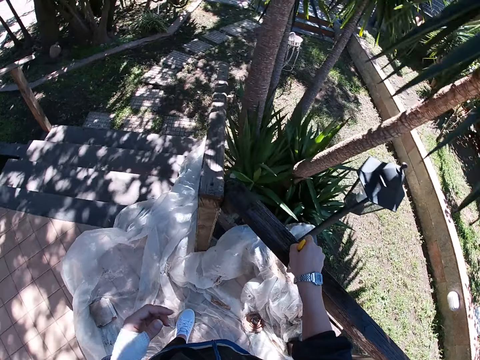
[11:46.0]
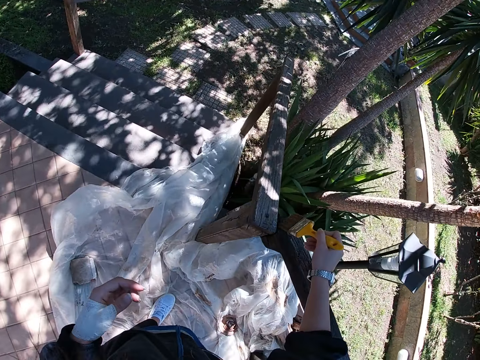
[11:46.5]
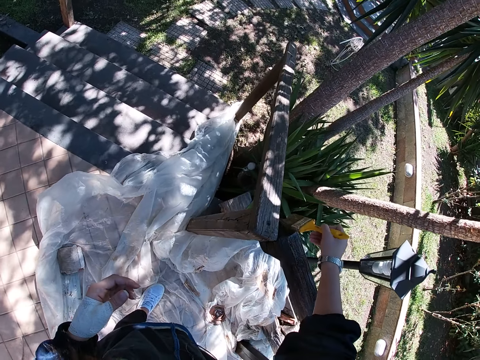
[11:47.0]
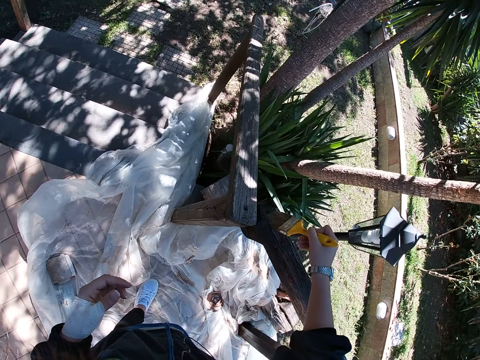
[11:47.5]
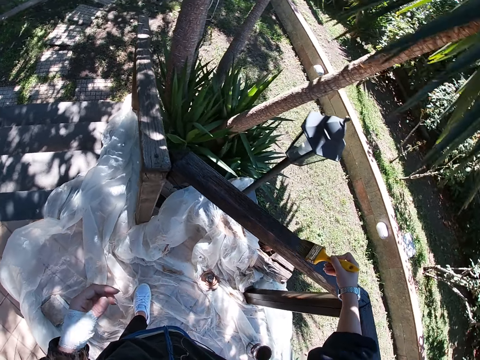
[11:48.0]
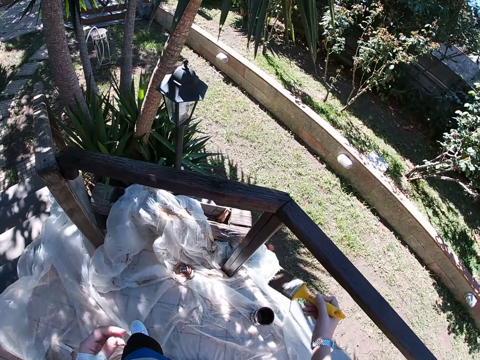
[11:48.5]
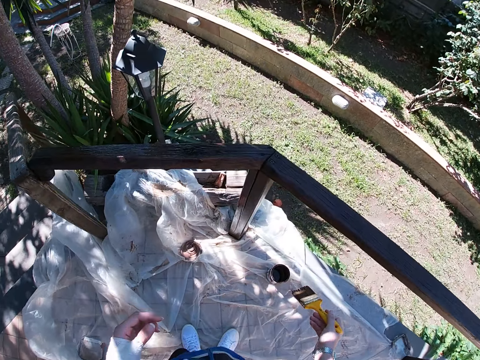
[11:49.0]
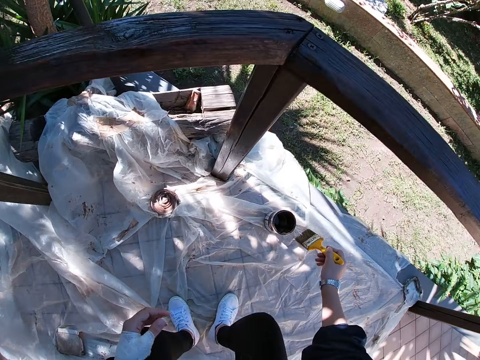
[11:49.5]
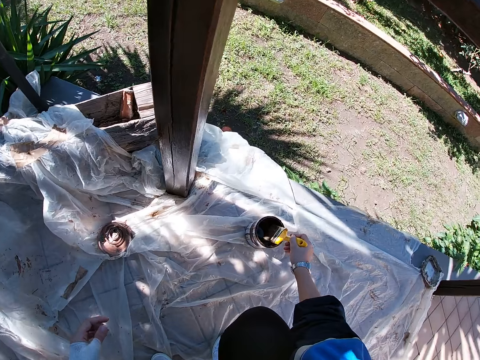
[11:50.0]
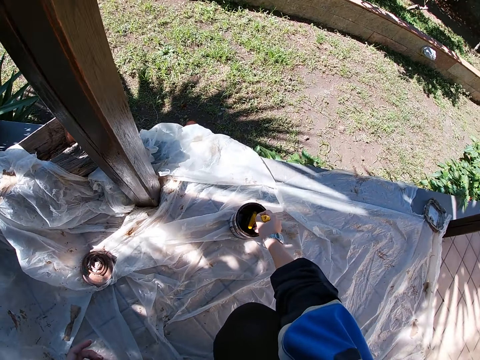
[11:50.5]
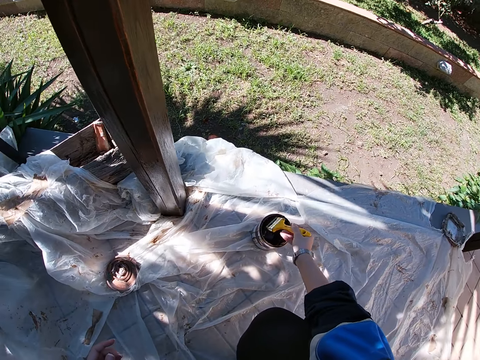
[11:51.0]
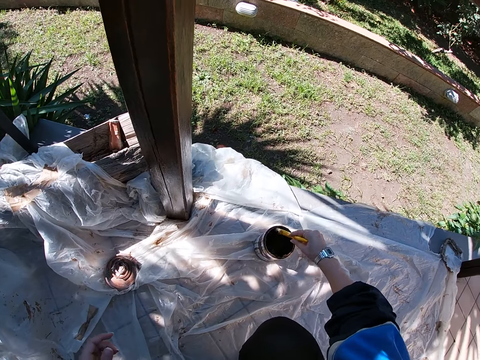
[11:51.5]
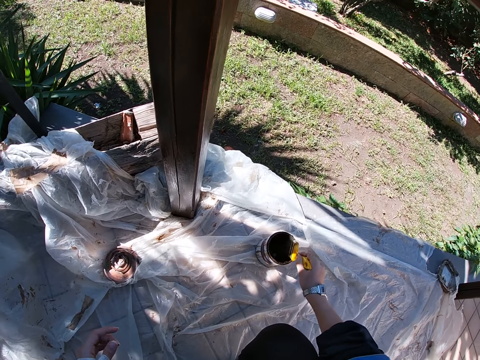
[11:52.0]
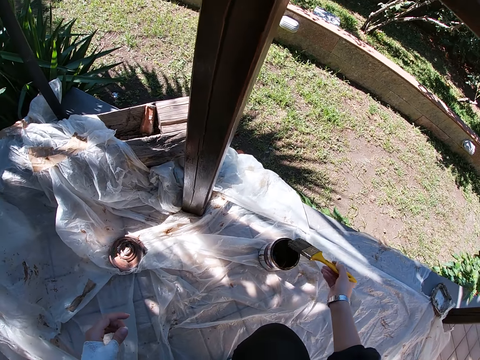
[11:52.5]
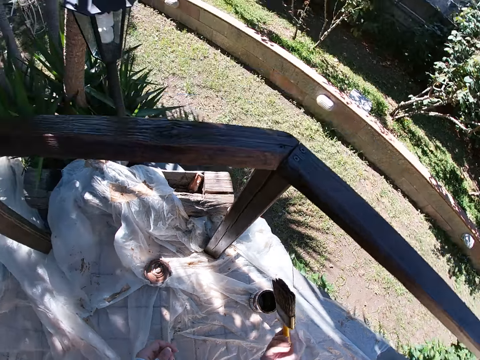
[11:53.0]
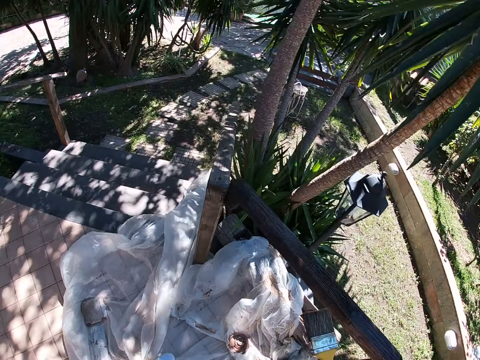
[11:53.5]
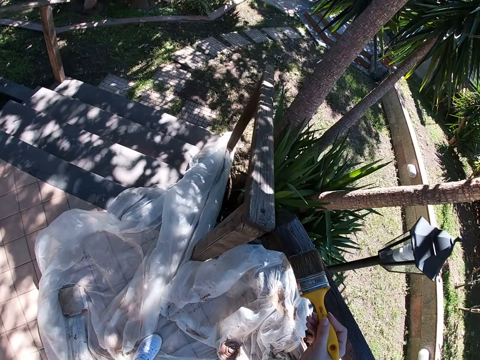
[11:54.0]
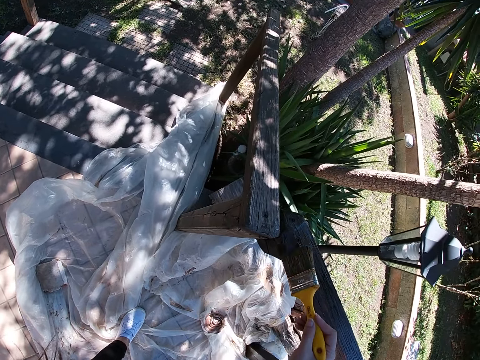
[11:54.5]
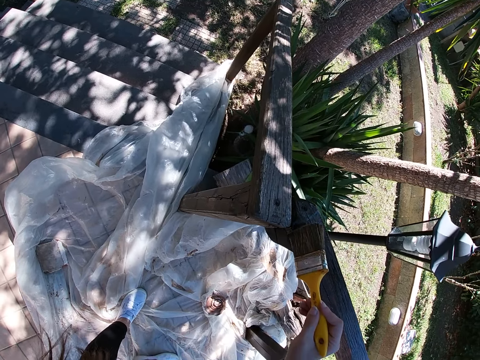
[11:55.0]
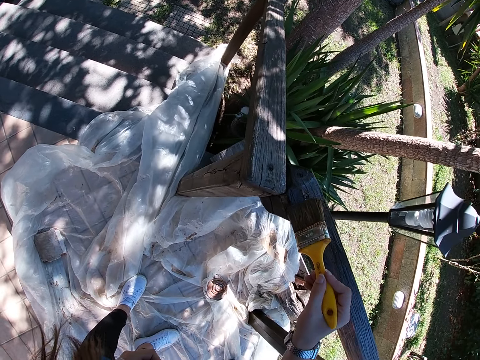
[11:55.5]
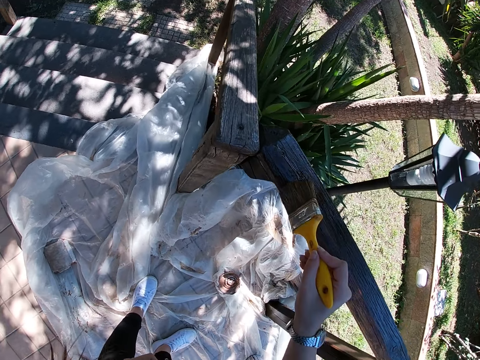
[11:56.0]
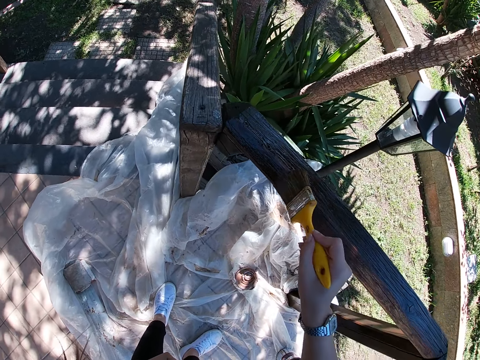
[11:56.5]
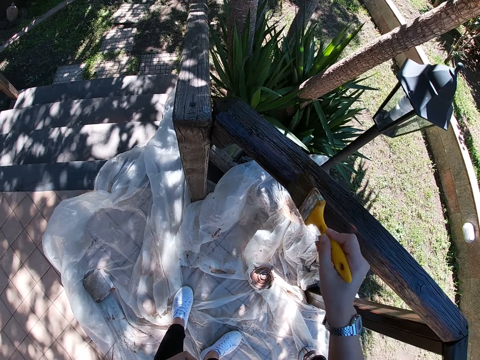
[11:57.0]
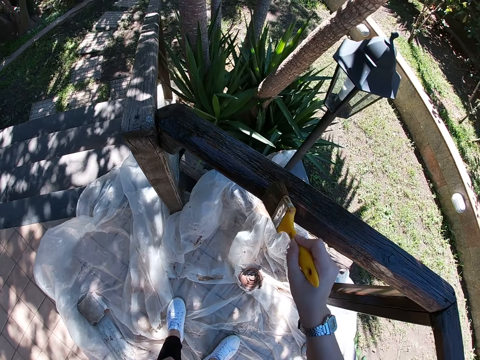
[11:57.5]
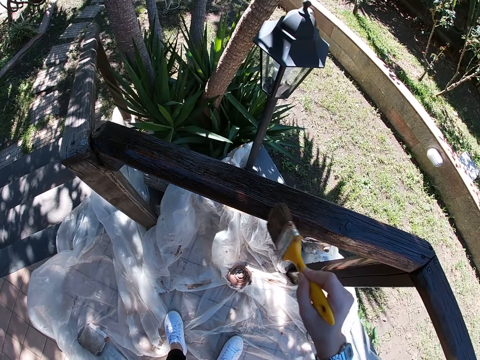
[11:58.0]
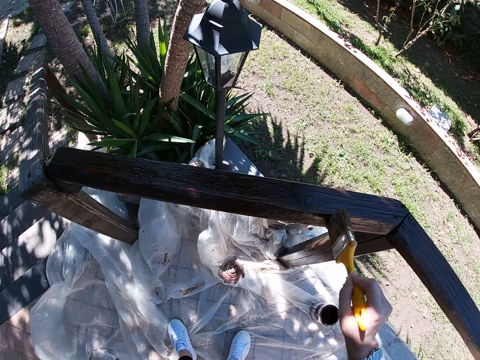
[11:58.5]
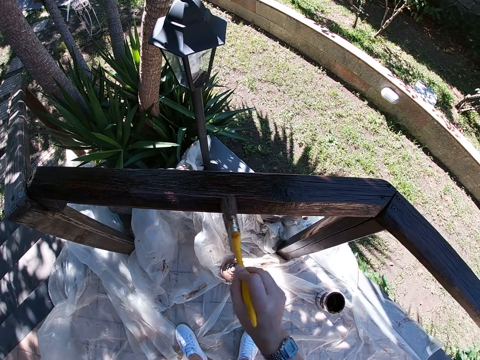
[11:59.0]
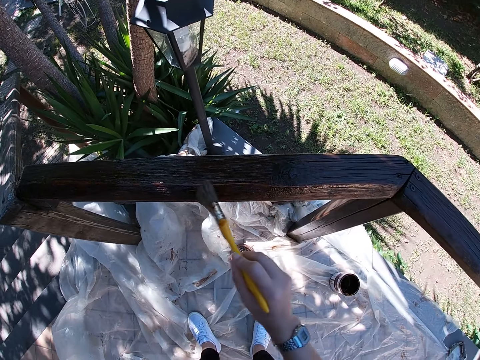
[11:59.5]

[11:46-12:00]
The camera wearer bends. She stops painting the frame of wood. She dips the paint brush in her right hand into the paint container. She takes out the paint brush from the container. She drips off paint from the paint brush. She stands. She paints the wooden balcony rail with the paint brush in her right hand.

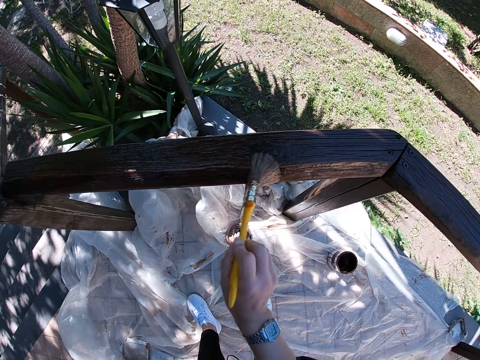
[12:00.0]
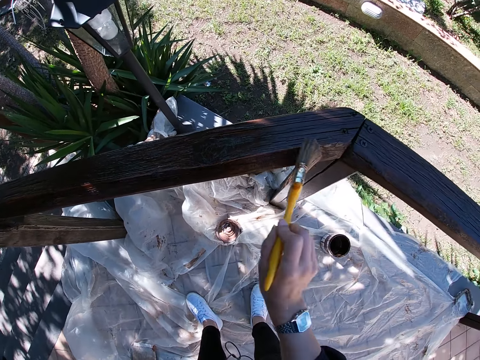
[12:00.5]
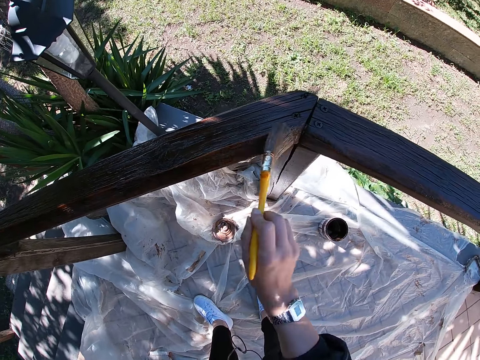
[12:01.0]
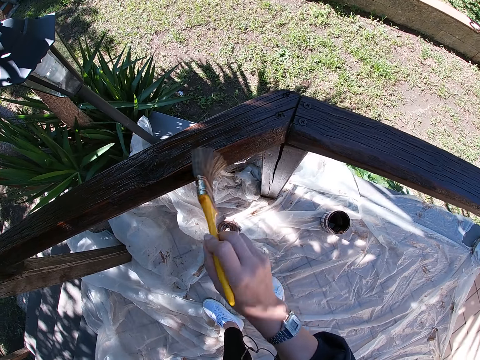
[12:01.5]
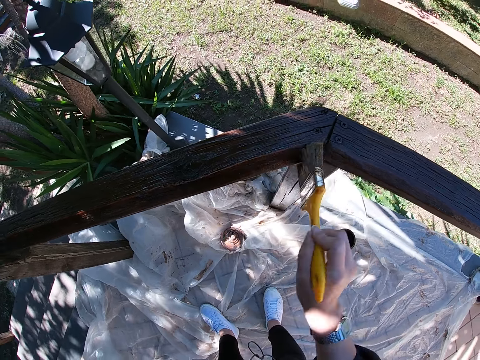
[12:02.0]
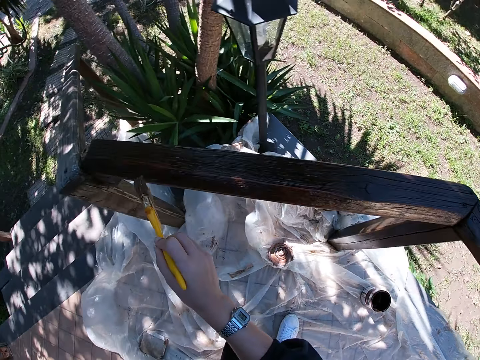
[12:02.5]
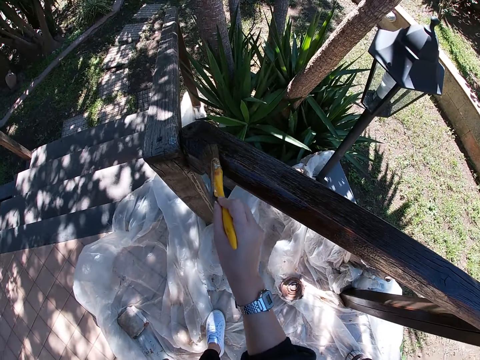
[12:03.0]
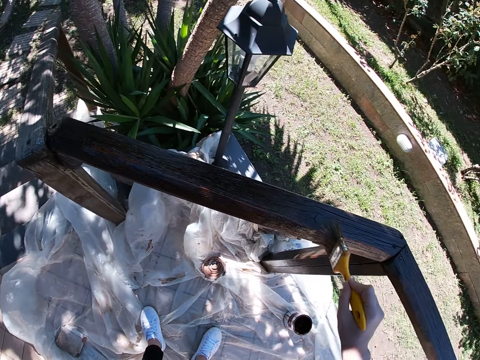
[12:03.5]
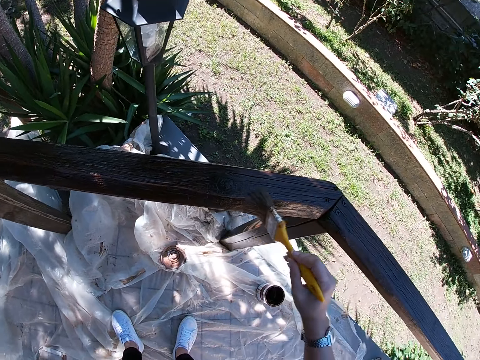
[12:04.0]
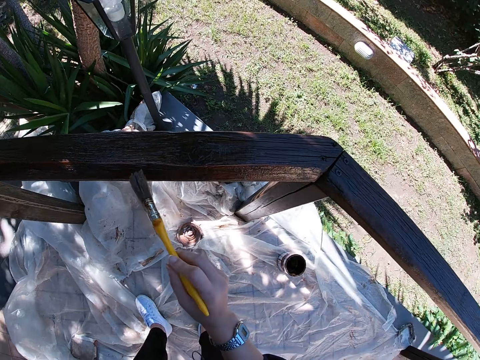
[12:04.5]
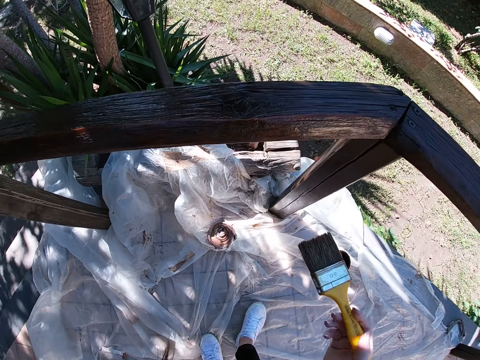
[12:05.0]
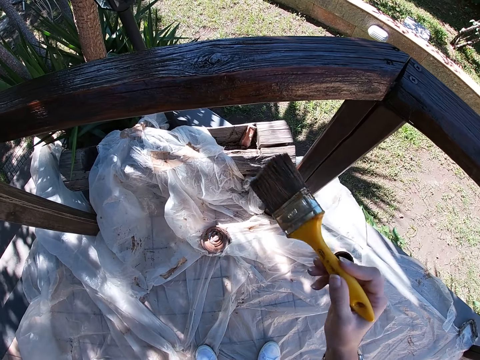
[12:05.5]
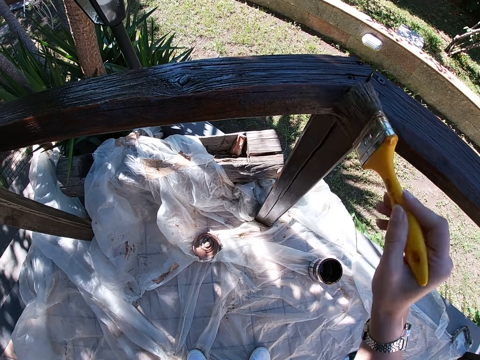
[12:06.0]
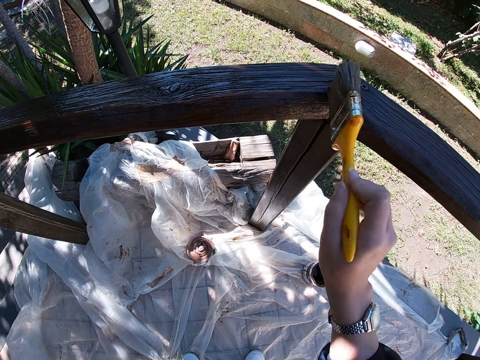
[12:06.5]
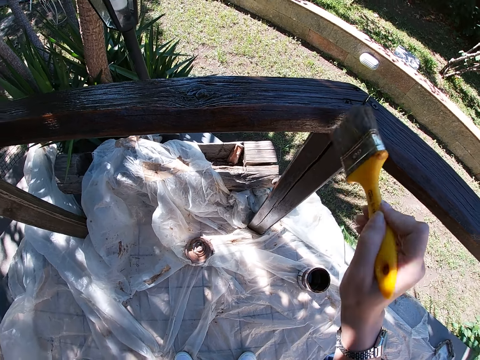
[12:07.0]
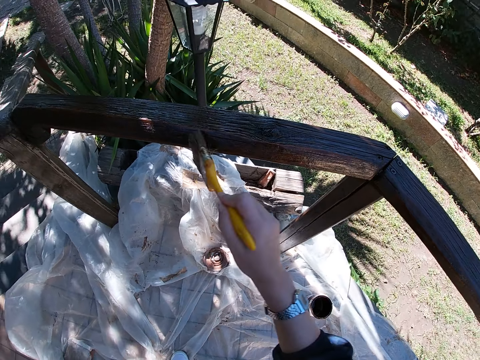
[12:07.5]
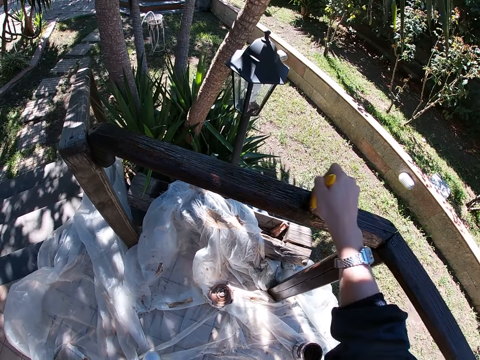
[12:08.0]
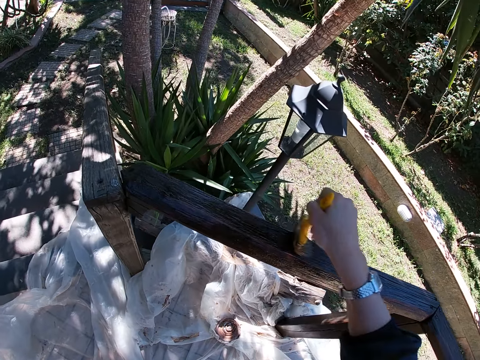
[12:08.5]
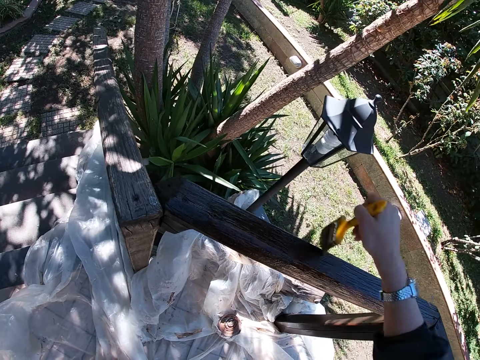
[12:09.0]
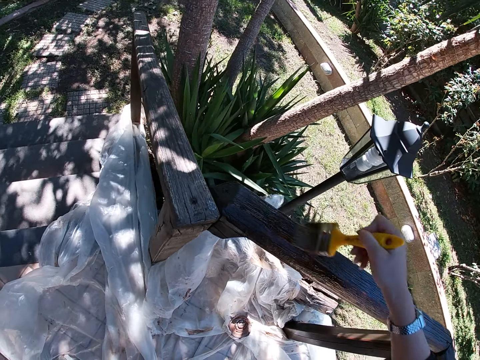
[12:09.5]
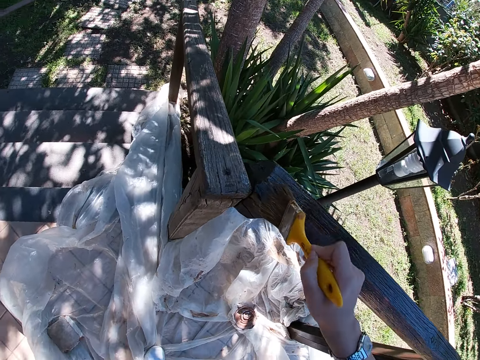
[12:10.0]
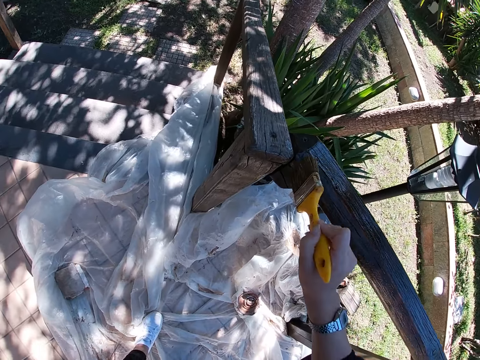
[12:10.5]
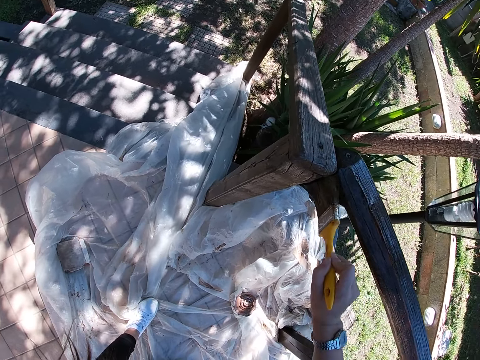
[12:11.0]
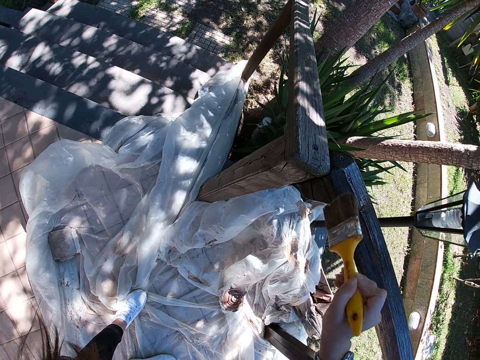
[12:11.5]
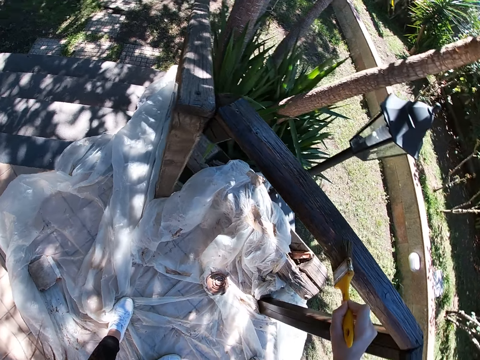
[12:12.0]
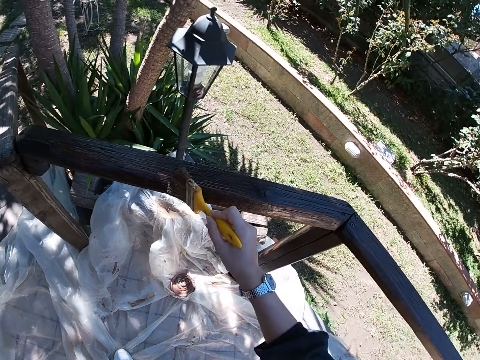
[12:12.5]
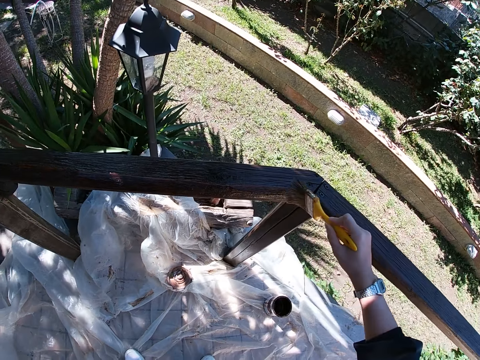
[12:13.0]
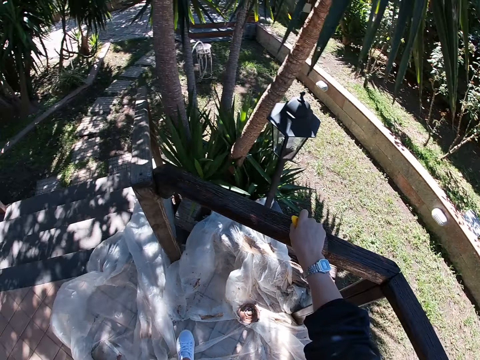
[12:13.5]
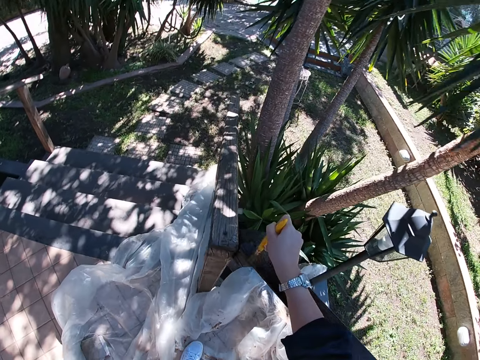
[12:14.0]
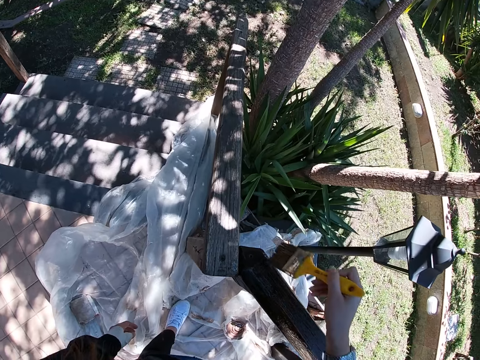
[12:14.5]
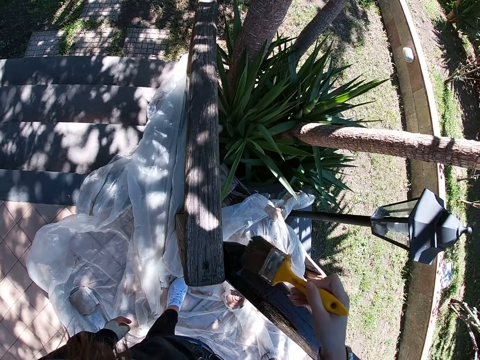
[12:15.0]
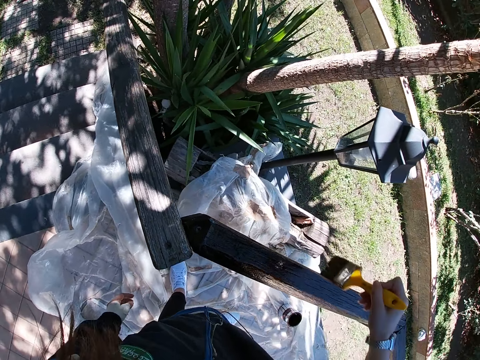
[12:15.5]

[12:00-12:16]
The camera wearer moves backward. She stops painting the frame of wood. She paints the wooden balcony rail with the paint brush in her right hand.
